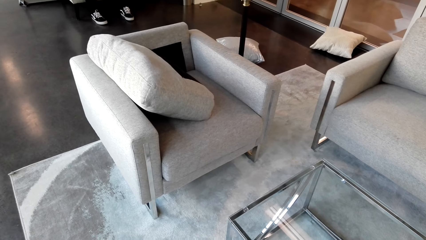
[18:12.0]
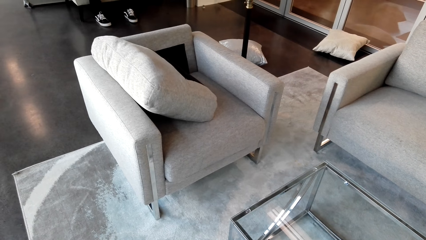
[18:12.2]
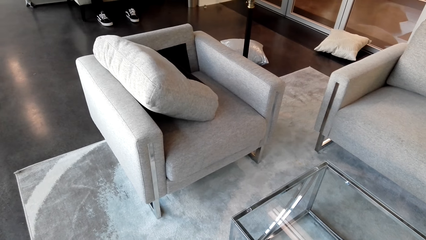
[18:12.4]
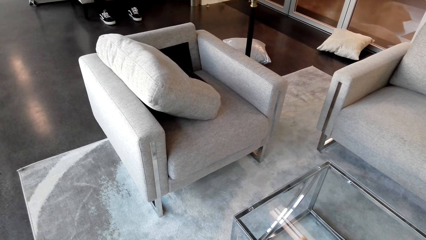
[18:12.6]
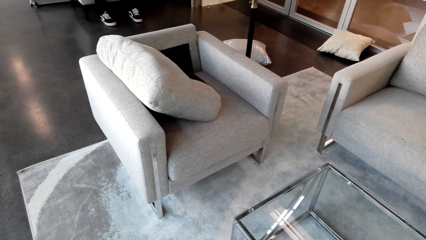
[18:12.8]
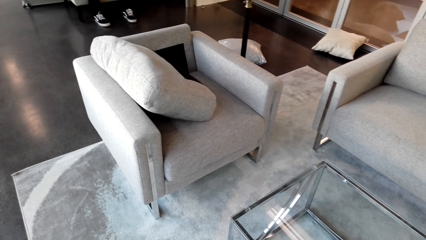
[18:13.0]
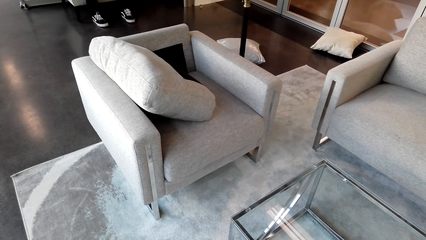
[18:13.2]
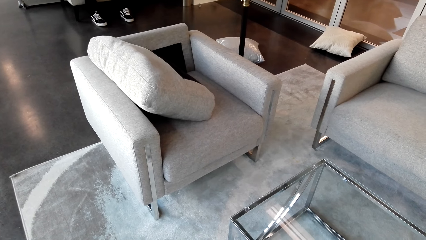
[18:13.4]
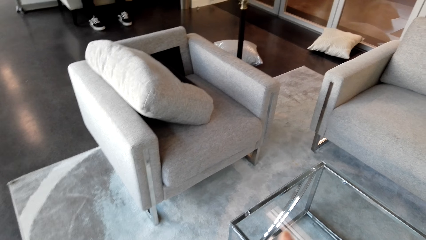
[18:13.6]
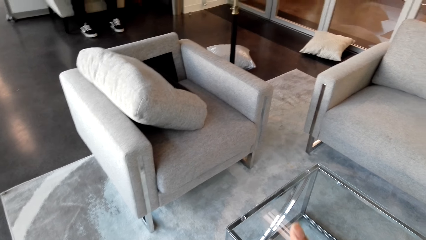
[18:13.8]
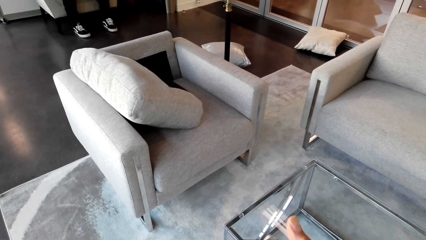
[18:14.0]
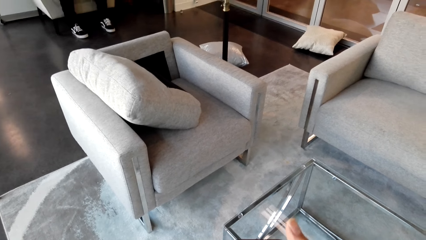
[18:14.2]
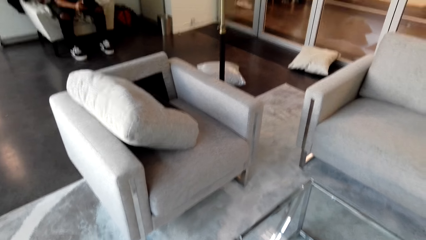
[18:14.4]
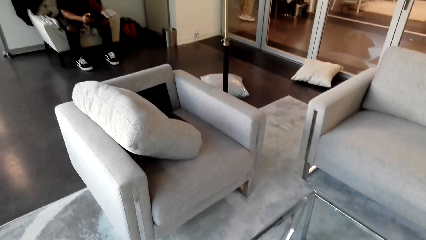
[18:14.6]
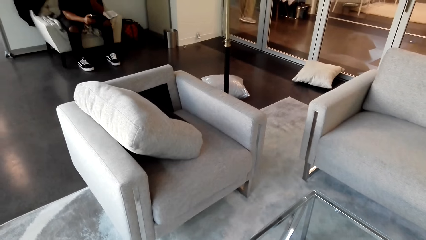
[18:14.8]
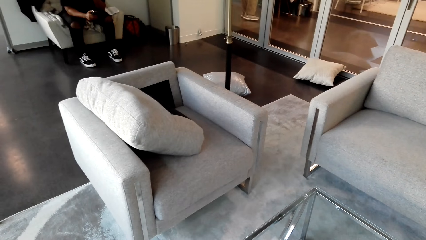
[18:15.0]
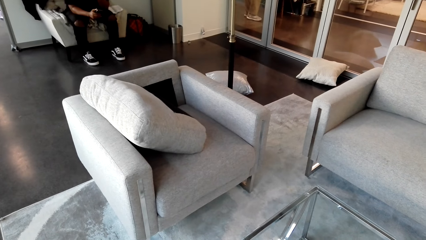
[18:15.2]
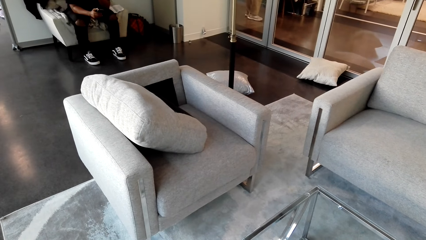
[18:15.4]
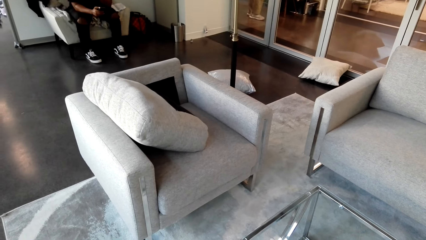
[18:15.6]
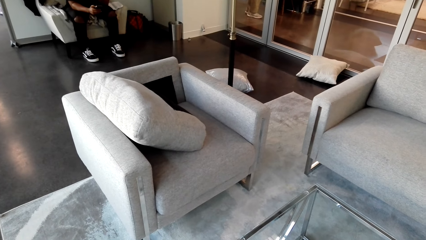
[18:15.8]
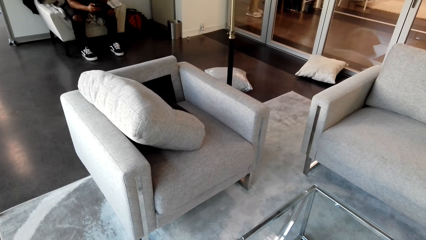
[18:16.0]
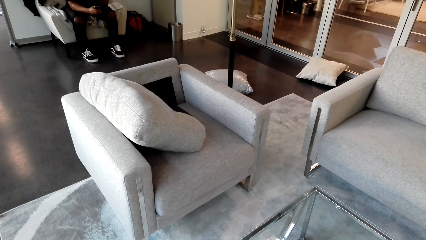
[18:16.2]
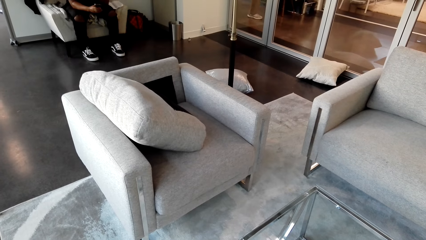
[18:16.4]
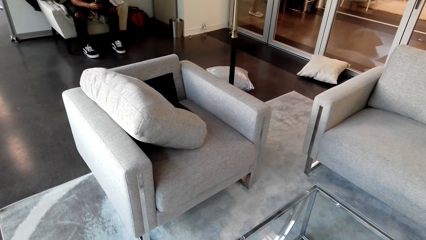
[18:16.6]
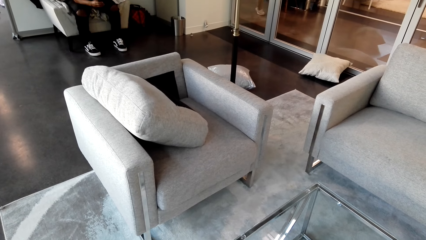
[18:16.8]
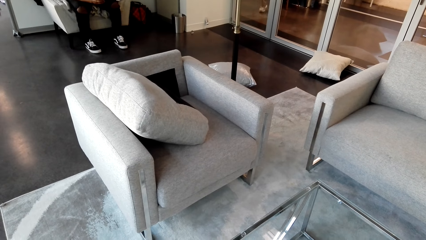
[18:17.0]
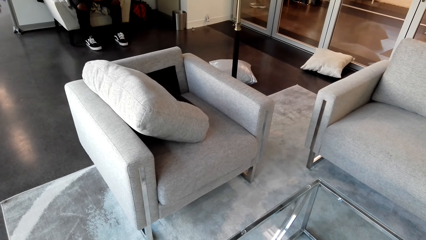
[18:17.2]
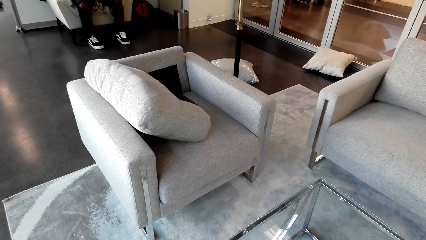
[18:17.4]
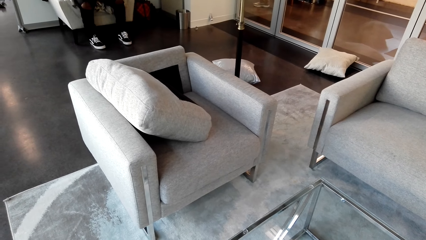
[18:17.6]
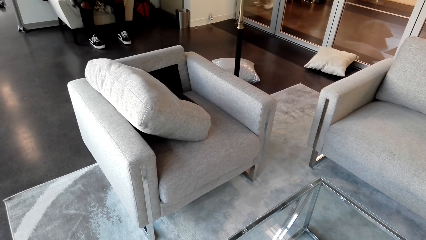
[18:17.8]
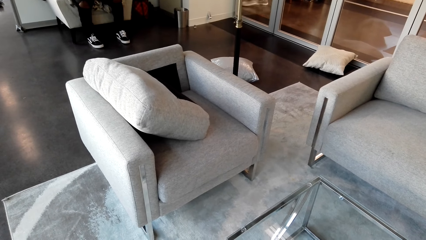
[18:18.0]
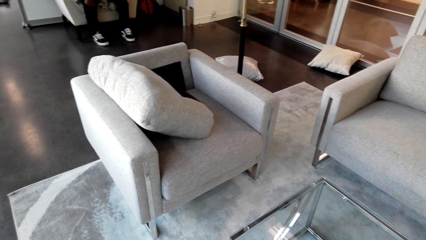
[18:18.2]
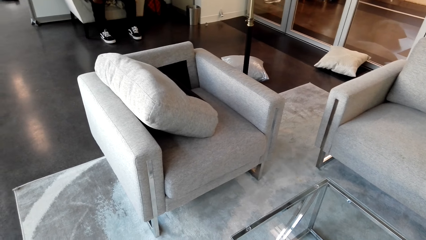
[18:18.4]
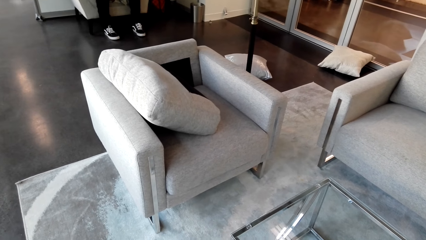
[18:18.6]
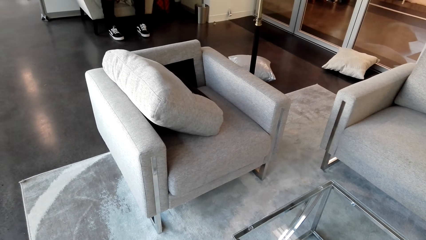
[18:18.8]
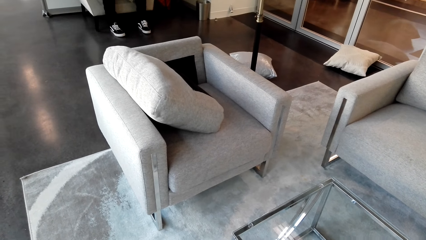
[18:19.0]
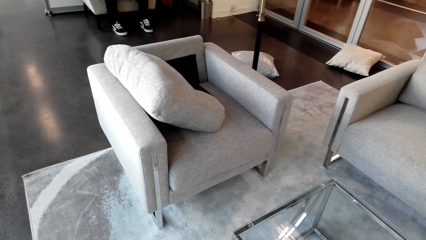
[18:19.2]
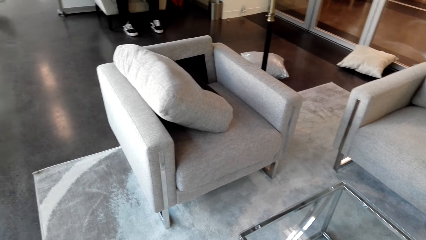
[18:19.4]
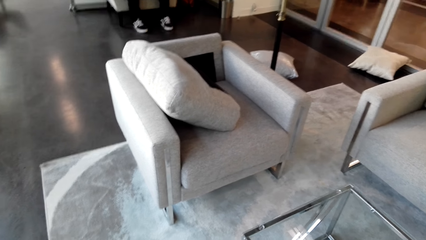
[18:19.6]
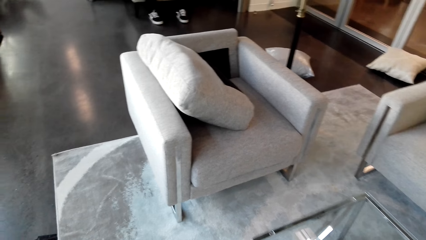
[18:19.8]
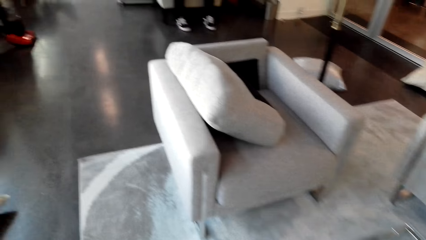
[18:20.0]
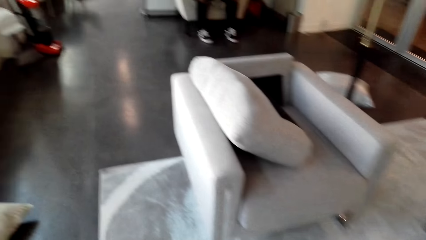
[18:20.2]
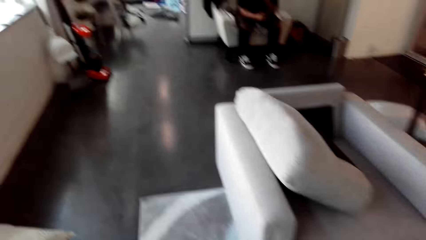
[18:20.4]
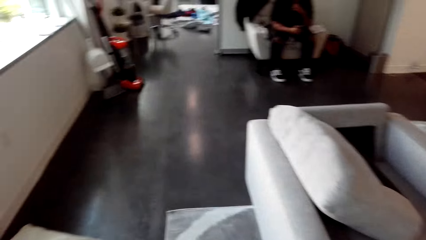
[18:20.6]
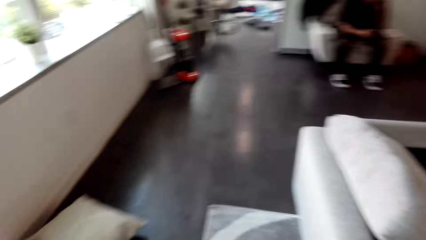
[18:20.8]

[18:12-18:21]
The camera wearer looks around the living room.

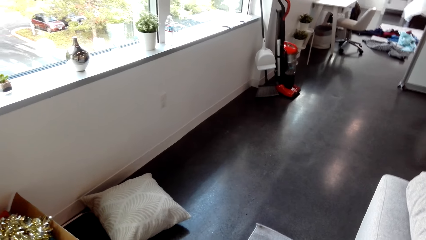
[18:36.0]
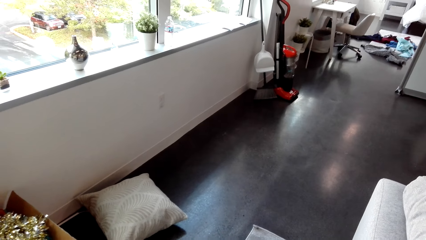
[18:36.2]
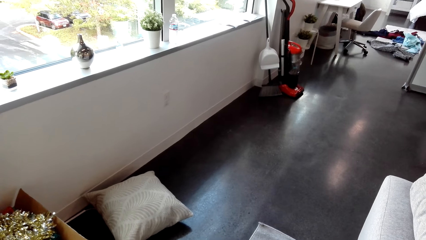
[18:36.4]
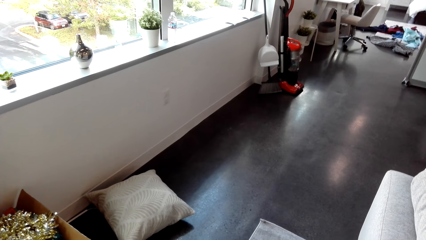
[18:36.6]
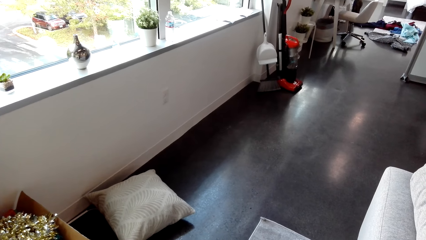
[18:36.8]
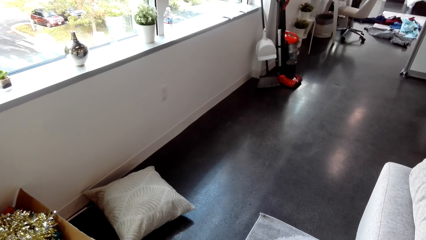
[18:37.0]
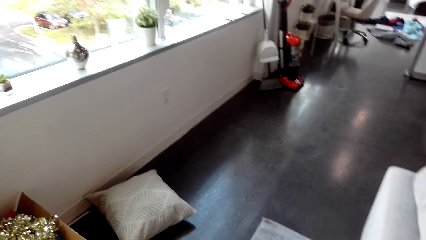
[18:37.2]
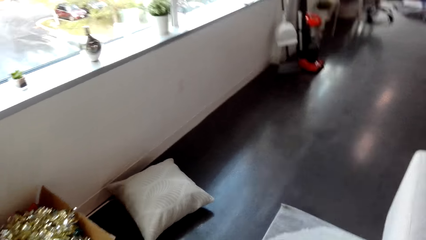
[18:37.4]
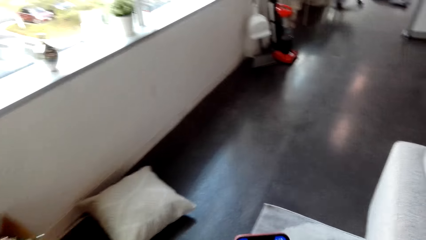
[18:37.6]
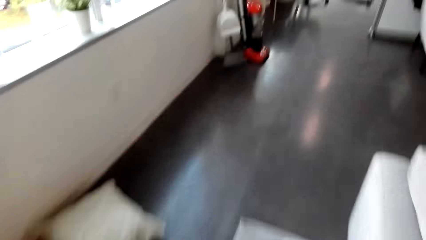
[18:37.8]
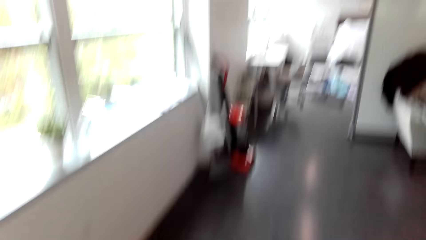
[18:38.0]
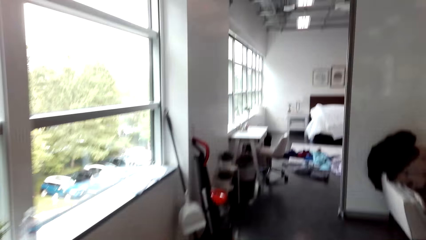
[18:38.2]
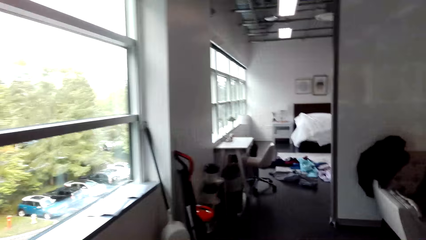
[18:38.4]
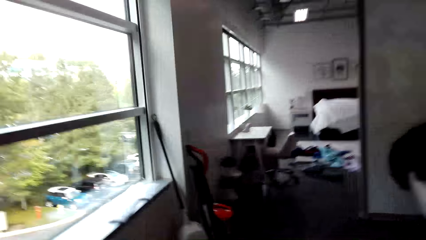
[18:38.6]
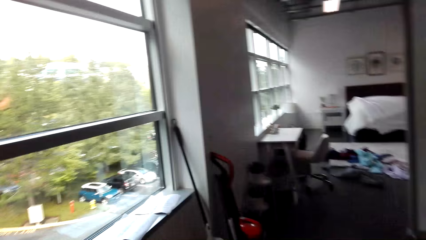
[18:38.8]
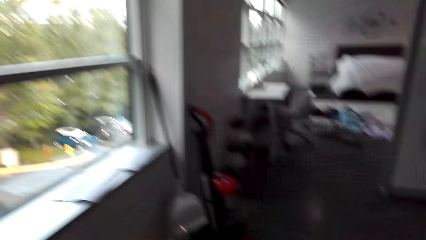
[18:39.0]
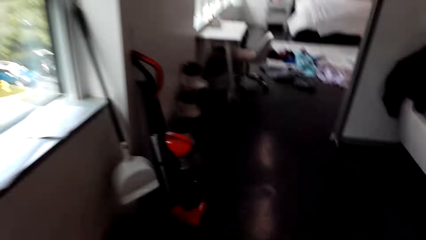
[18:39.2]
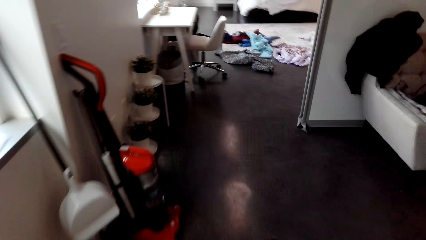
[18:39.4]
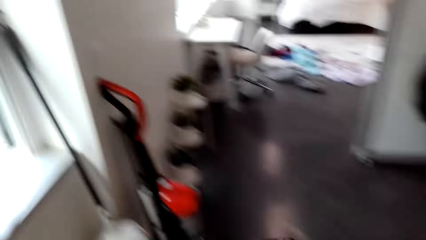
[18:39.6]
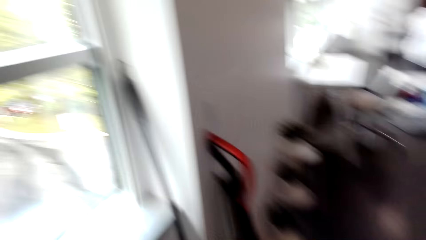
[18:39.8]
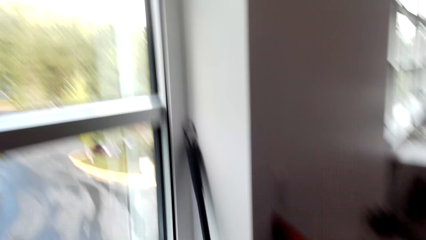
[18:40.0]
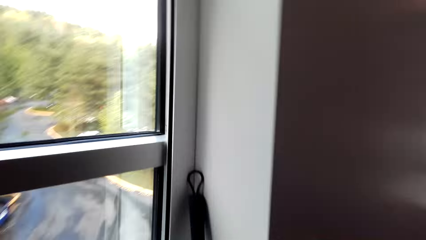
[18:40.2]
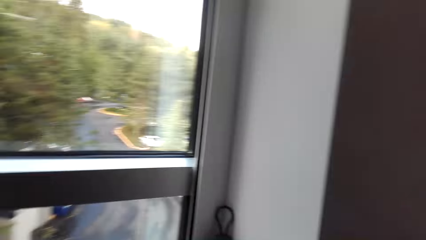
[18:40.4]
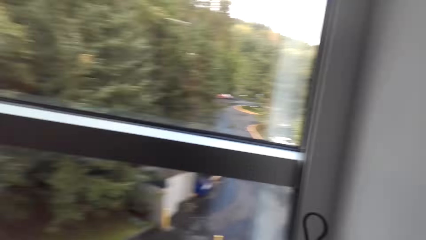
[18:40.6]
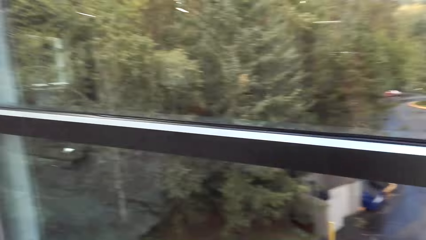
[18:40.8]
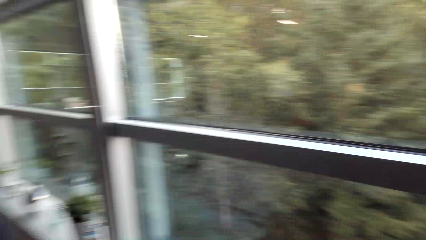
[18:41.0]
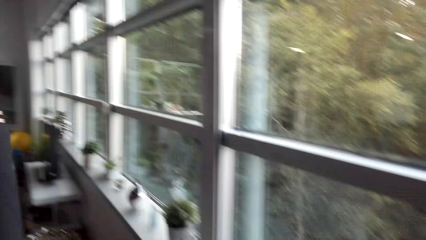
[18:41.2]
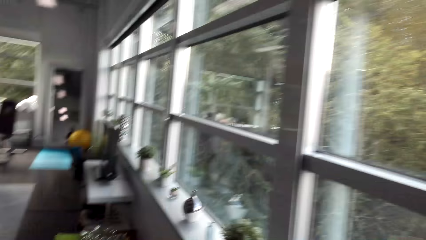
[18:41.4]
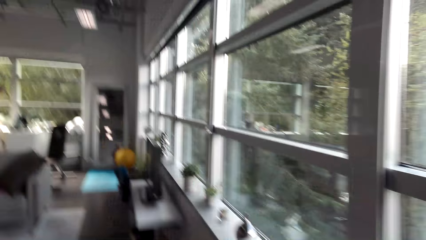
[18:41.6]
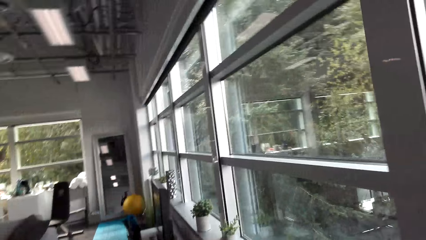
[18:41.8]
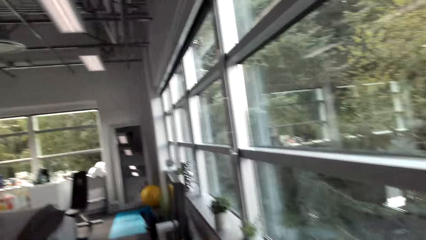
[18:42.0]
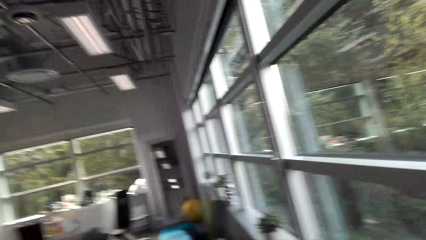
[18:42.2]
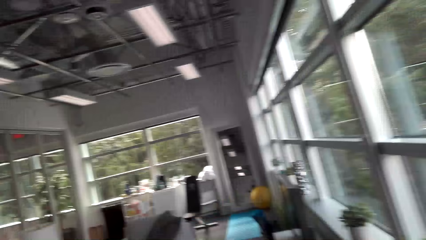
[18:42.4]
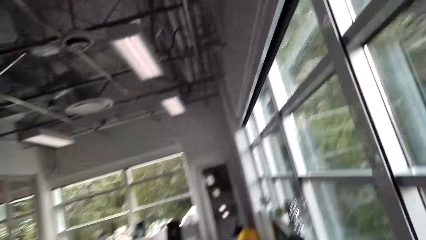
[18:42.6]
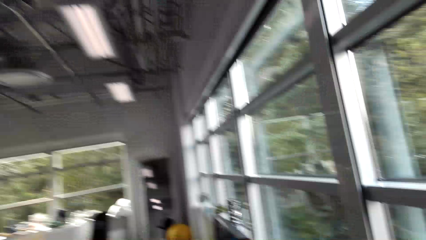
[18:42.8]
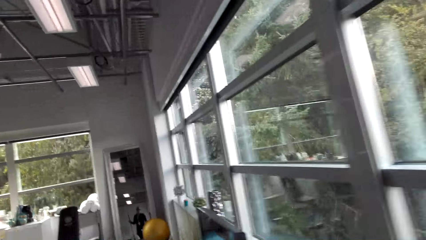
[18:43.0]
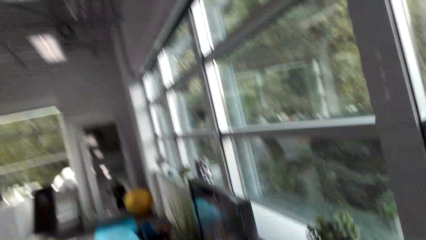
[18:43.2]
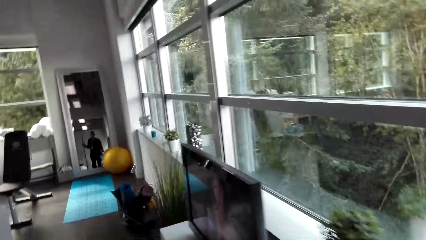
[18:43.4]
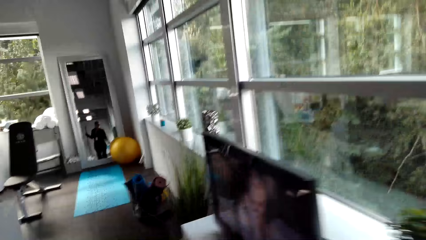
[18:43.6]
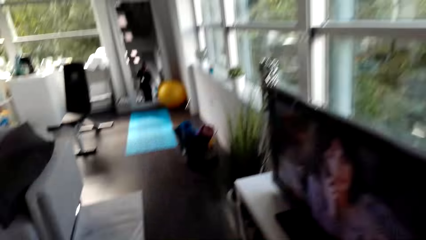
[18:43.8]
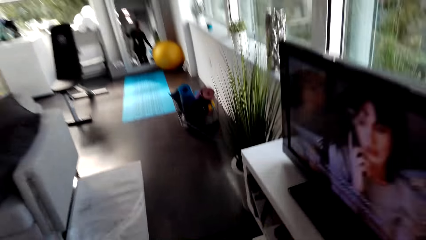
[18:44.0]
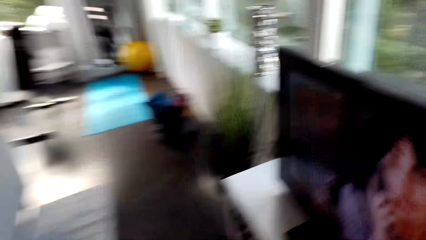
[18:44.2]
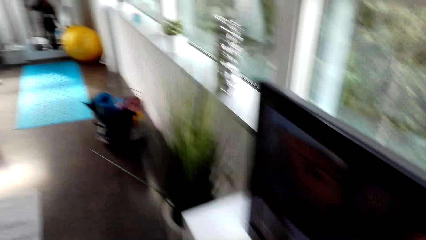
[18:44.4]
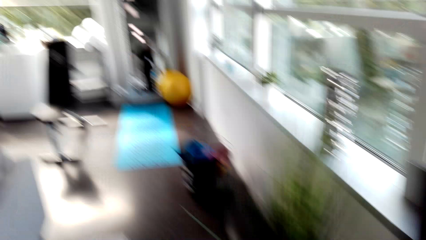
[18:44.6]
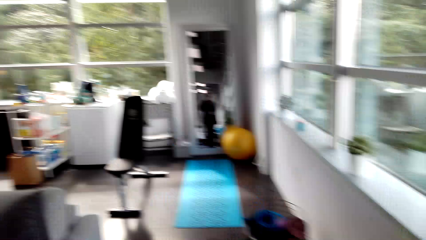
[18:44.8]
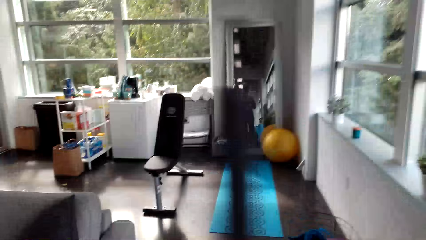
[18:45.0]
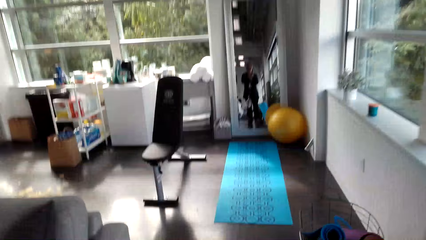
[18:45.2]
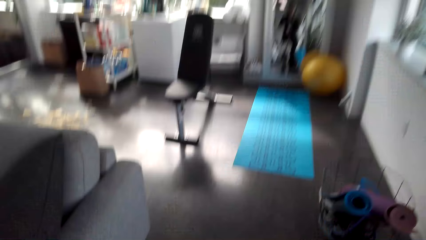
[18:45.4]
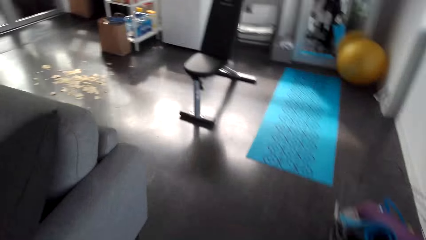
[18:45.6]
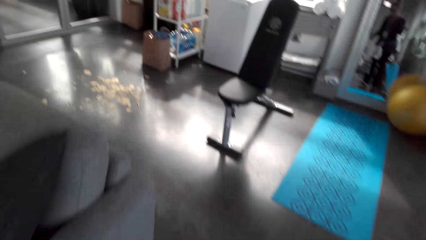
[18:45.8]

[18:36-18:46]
The camera wearer walks around the house. They watch the background.
